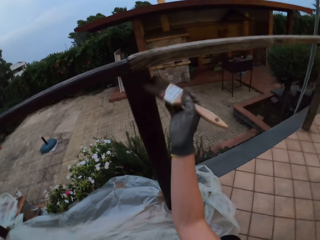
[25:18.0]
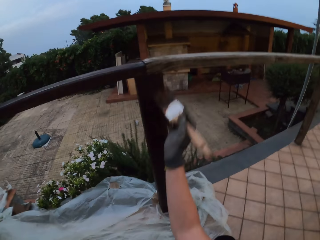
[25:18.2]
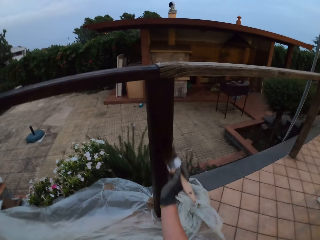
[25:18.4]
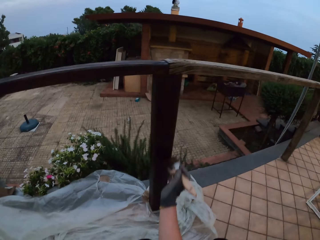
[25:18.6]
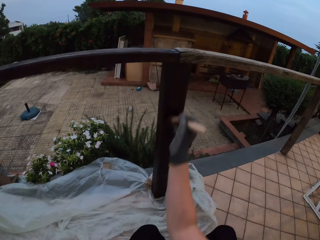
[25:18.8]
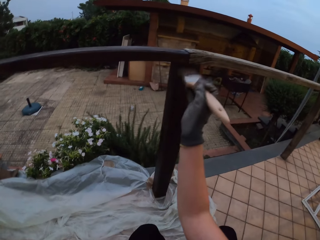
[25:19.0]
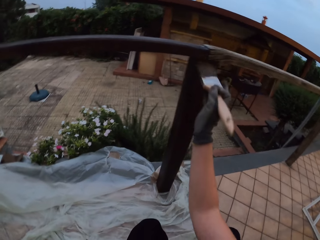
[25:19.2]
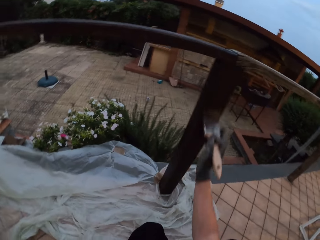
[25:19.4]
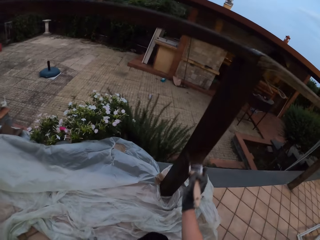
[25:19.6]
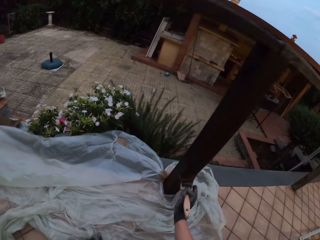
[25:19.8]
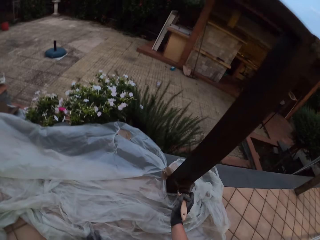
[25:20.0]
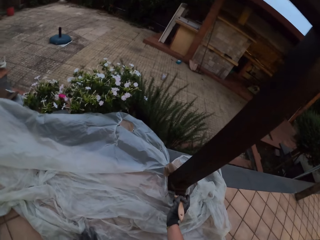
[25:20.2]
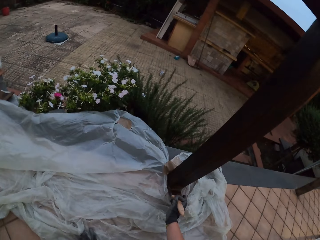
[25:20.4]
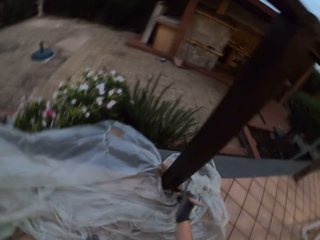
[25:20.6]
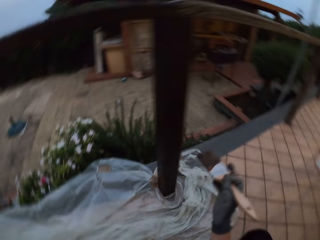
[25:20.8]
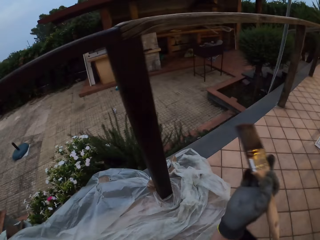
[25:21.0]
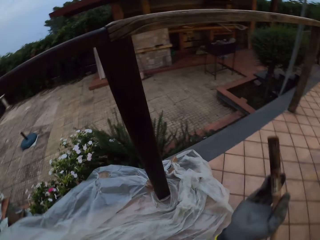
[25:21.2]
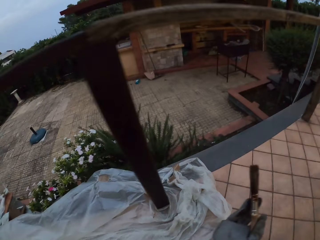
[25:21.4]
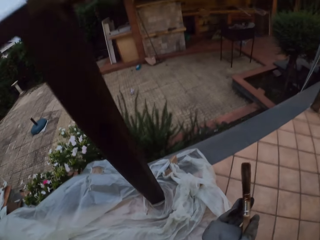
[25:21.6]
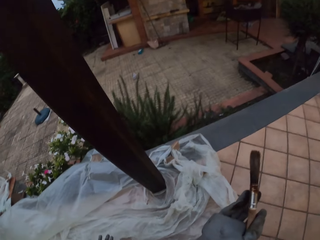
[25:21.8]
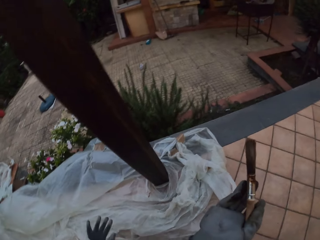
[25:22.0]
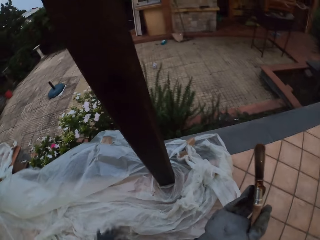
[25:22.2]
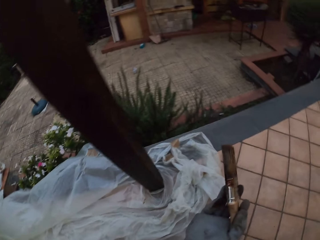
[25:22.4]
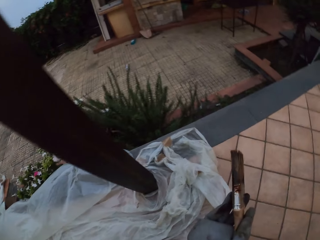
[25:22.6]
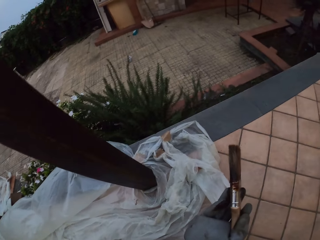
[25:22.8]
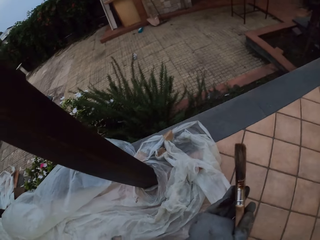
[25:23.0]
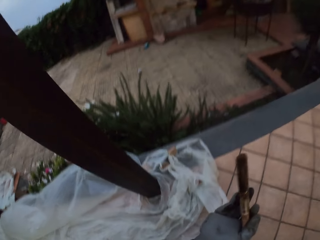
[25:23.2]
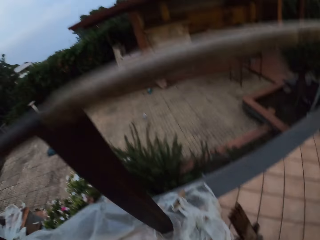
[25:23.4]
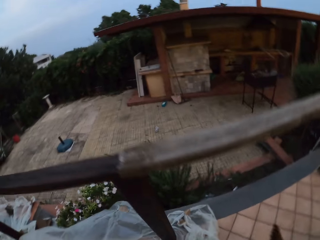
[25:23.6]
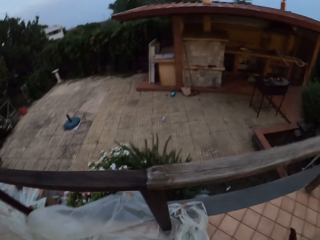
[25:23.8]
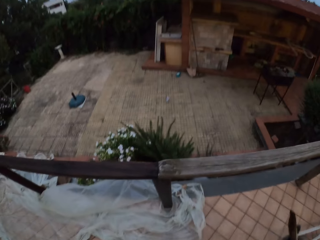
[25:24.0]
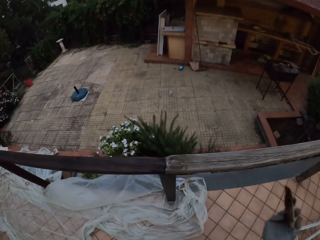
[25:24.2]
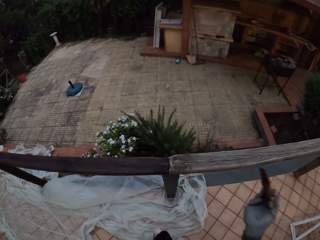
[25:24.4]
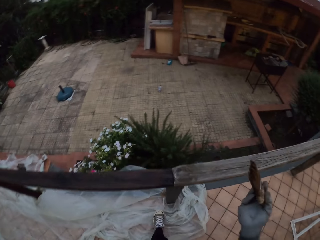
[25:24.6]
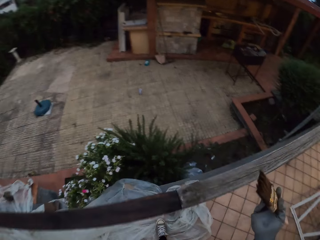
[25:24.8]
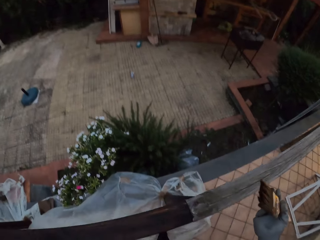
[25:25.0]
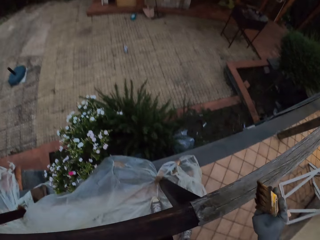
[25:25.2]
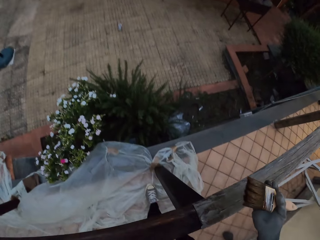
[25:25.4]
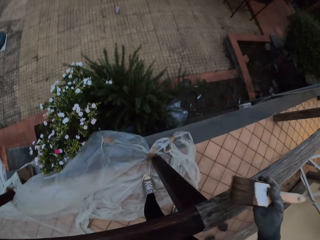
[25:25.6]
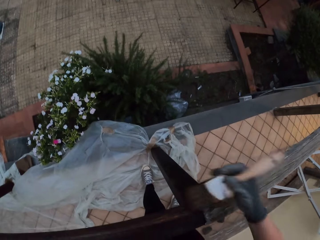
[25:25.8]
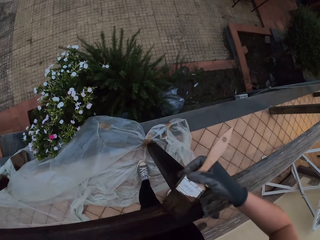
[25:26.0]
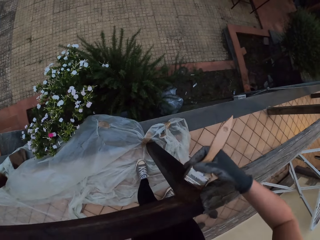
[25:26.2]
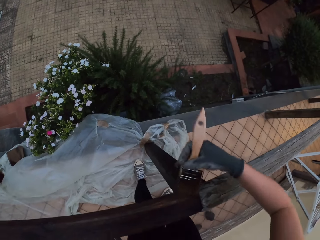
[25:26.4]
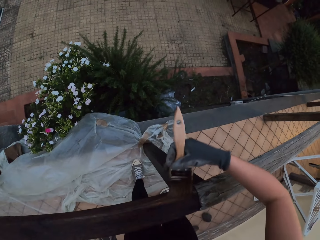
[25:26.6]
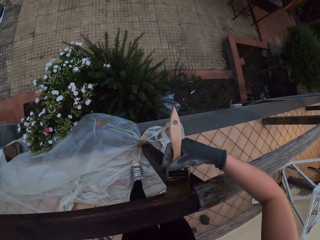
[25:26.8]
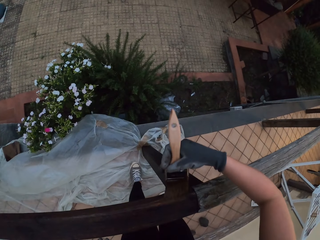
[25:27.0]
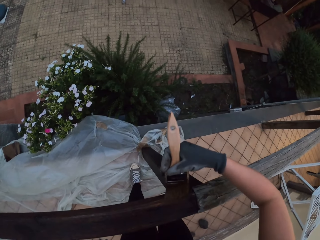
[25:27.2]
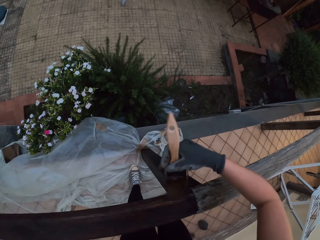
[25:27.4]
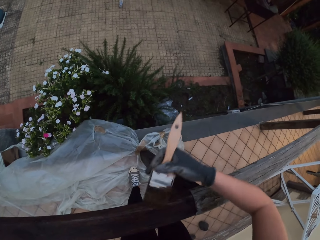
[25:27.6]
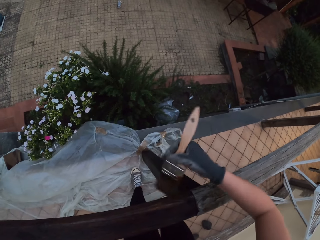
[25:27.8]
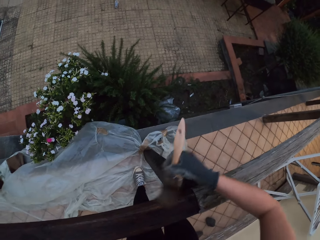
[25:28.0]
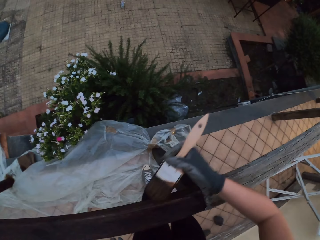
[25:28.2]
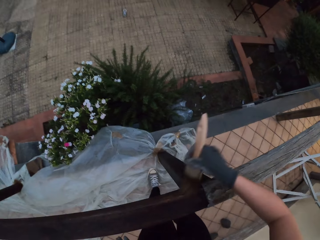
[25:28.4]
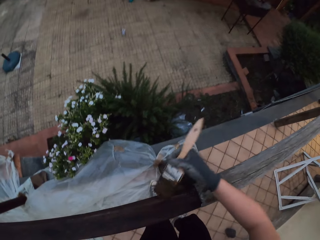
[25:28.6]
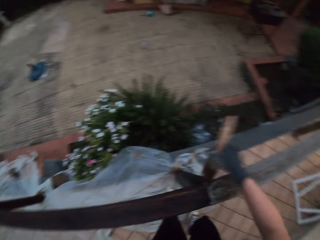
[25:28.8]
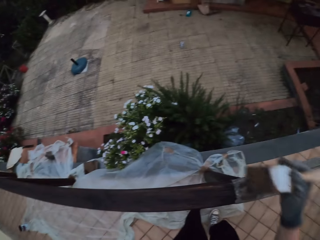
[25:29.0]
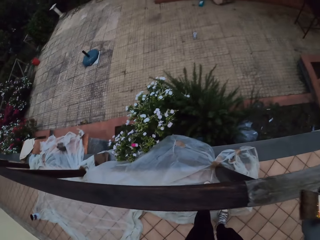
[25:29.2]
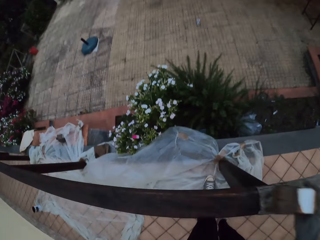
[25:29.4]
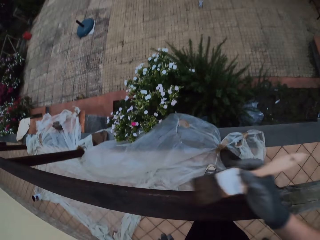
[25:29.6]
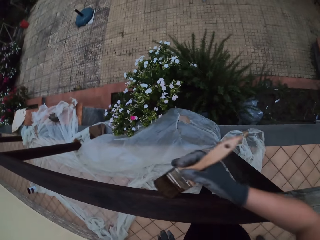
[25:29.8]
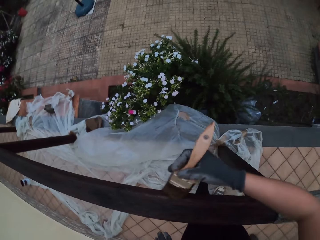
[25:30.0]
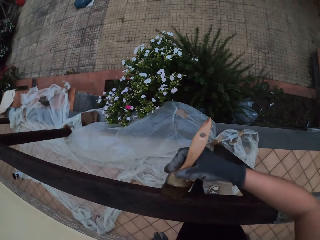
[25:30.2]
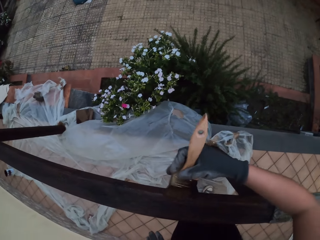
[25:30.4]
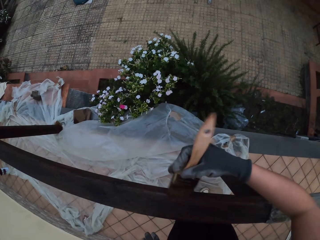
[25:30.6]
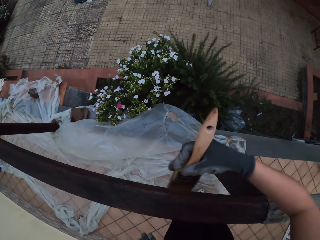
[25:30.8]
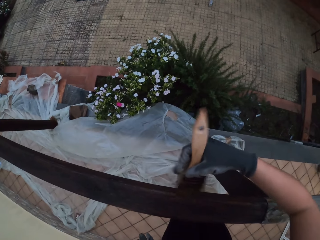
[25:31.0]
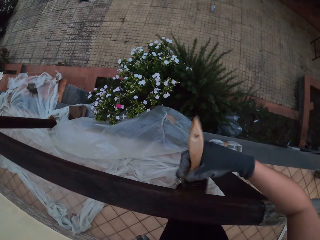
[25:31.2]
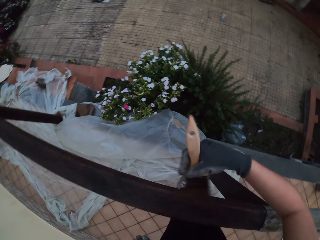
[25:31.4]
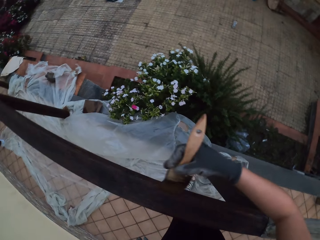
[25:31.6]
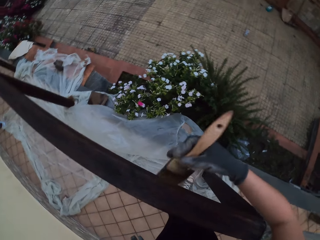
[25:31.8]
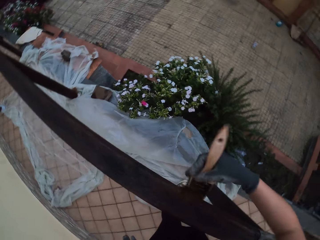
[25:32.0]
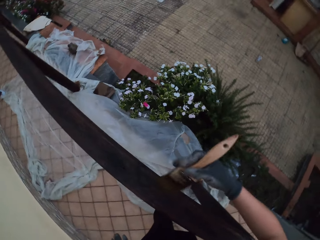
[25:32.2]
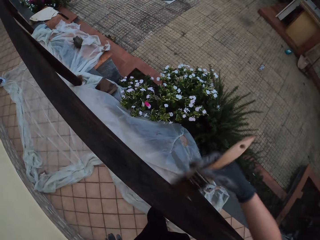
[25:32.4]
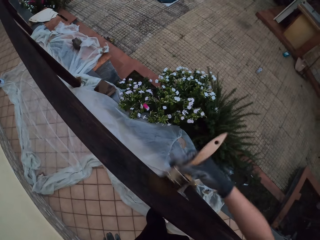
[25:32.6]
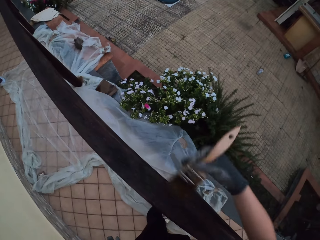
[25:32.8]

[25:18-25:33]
The camera wearer removes the paintbrush from the wooden rail fence. She wipes the polythene with her left hand. She stares at the wooden rail fence. She stands up. She paints the wooden rail fence with the paintbrush. She removes the paintbrush from the wooden rail fence. She paints the wooden rail fence with the paintbrush.

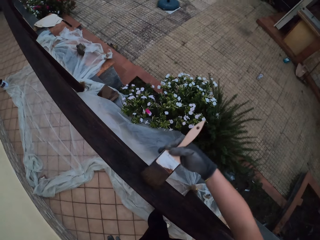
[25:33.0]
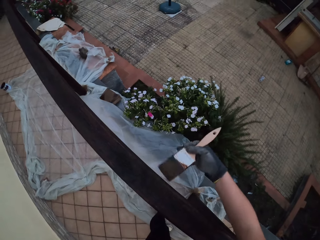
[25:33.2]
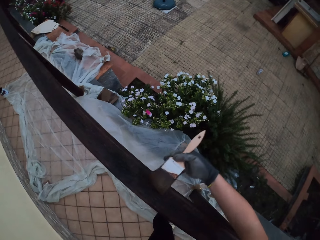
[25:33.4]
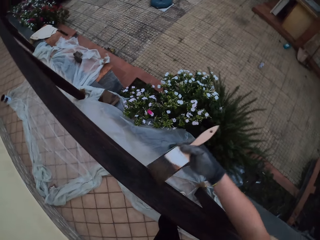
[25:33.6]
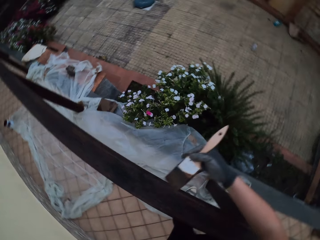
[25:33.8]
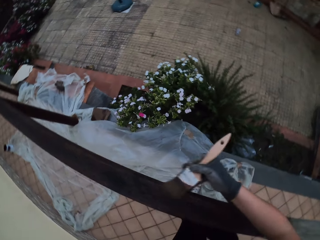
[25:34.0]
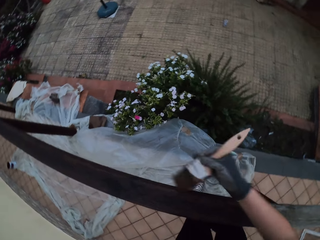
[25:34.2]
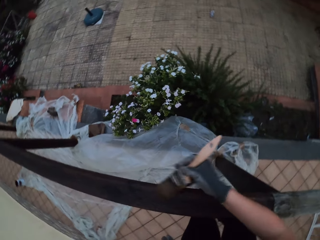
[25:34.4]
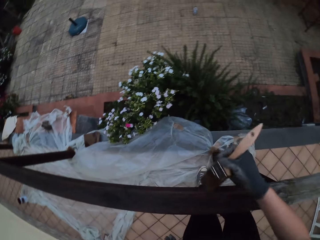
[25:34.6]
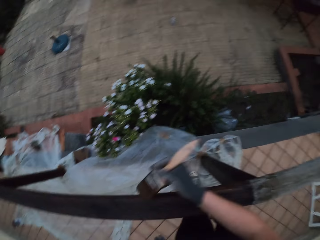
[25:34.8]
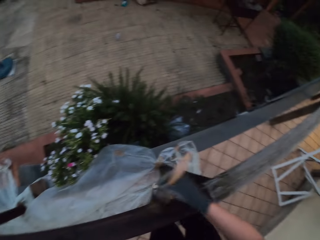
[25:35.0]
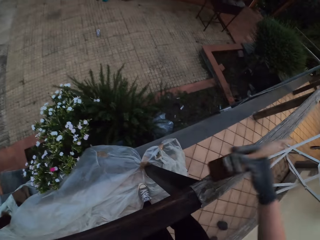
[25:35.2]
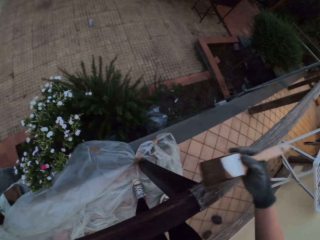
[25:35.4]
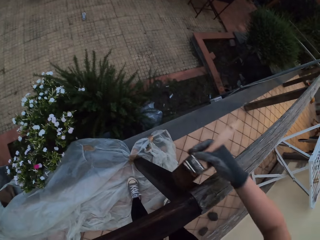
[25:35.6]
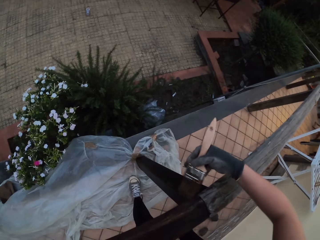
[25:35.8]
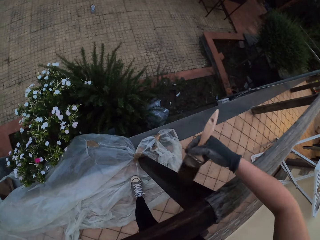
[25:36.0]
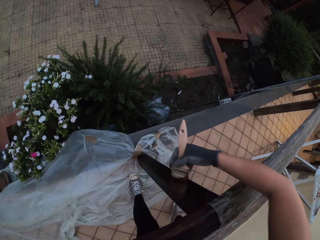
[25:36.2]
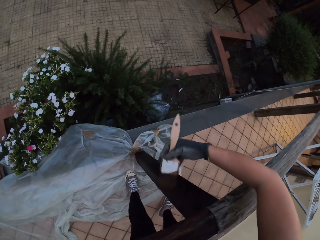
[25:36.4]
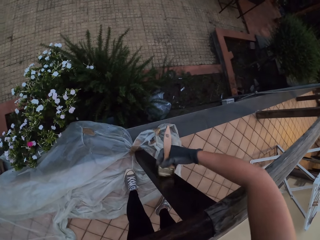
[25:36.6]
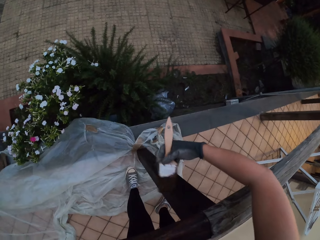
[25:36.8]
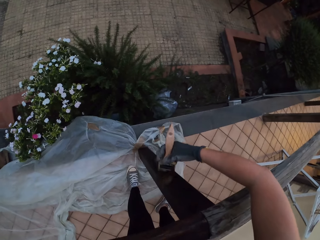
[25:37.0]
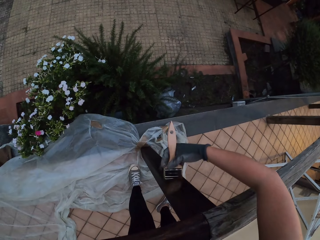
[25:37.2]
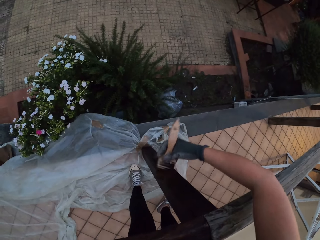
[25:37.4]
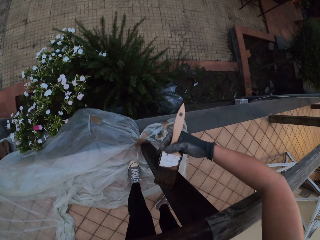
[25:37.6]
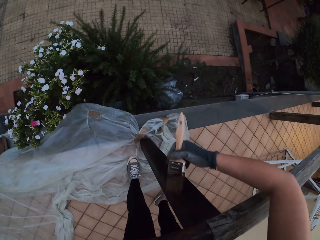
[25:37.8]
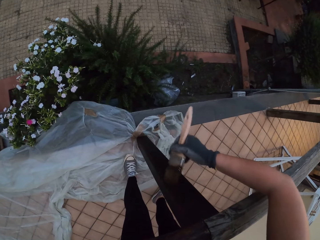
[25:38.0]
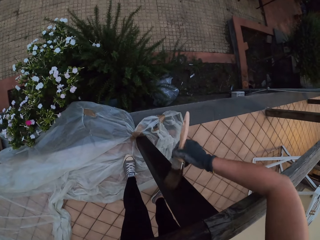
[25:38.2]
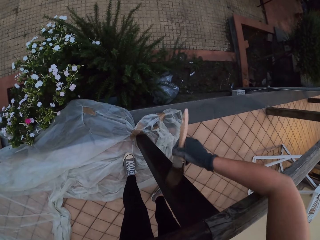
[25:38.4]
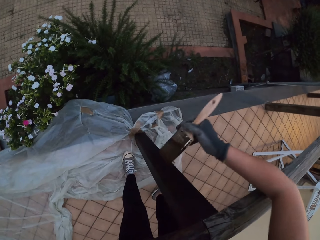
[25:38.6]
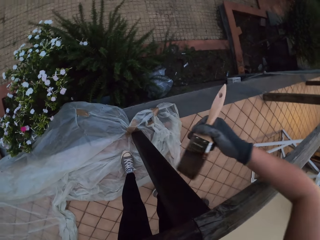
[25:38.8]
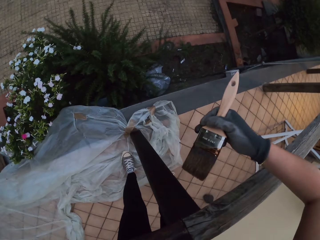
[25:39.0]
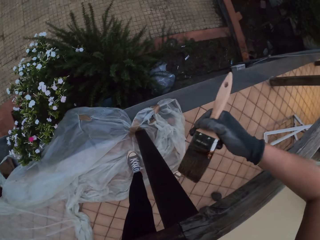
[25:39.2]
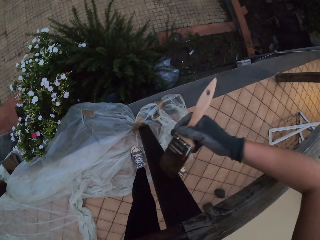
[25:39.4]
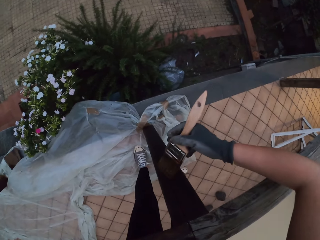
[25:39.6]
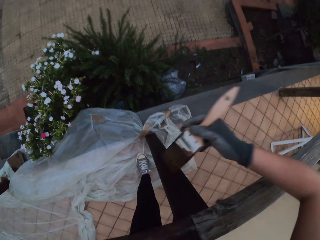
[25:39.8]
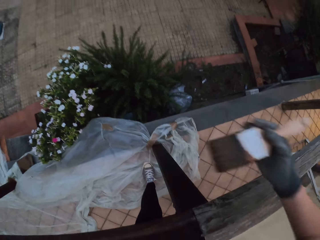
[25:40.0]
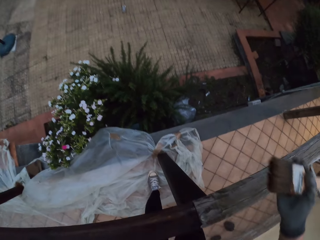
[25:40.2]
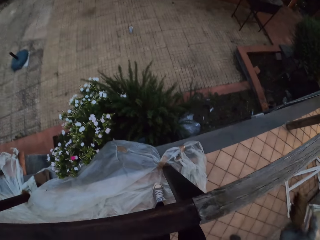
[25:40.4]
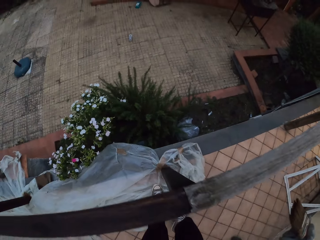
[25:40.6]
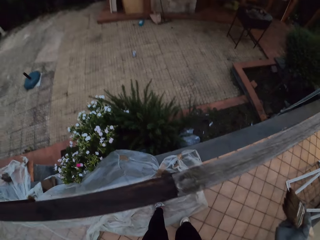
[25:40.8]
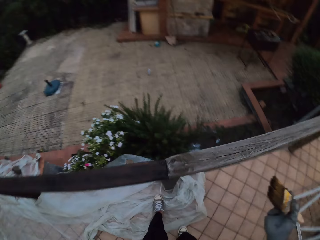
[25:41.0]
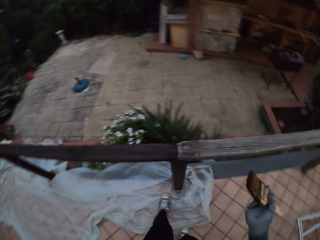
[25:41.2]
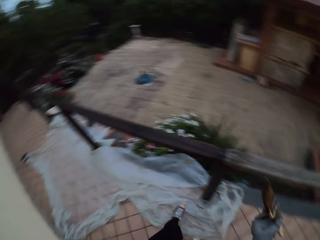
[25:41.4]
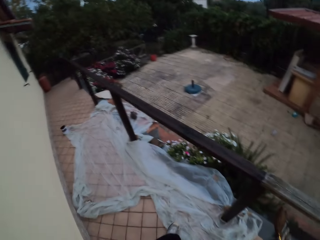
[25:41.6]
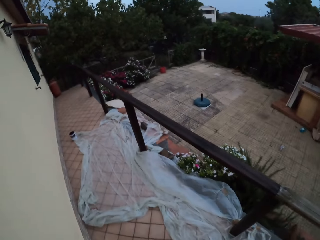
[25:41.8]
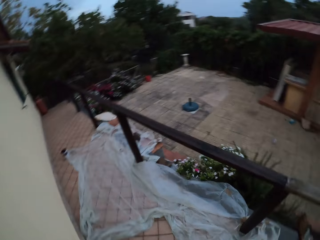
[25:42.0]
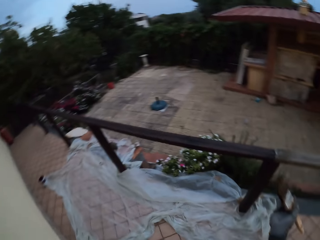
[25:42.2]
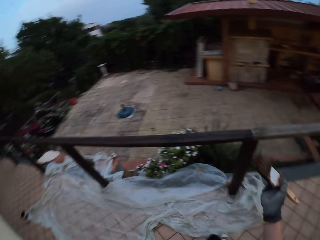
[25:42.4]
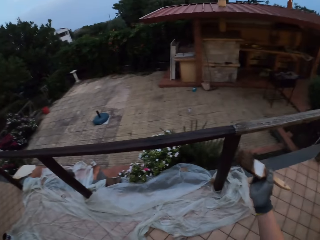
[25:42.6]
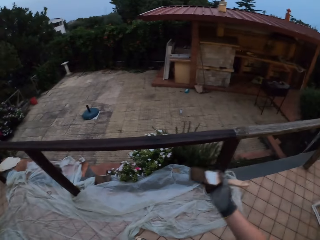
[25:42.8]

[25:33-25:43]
The camera wearer removes the paintbrush from the wooden rail fence. They look around the compound.
